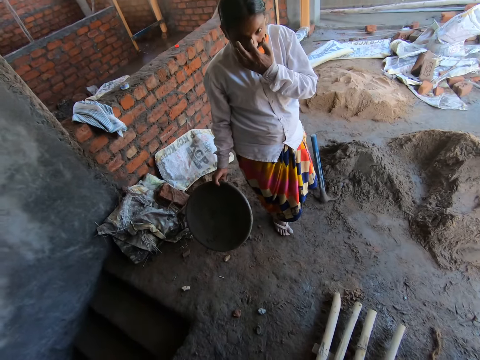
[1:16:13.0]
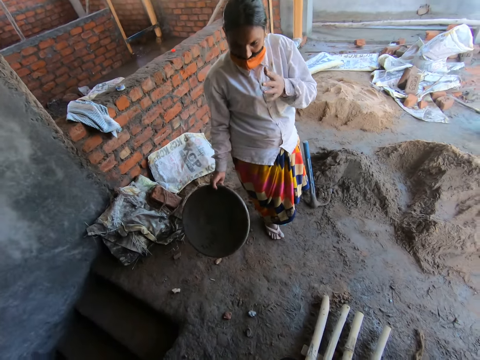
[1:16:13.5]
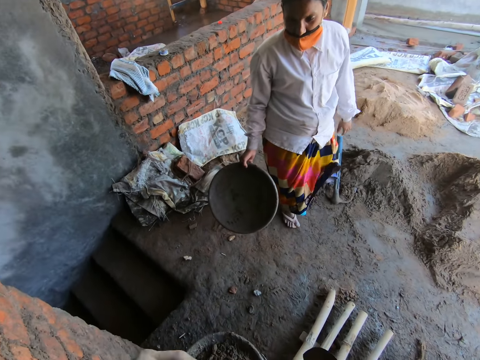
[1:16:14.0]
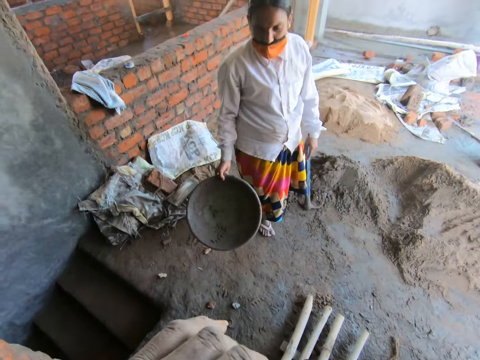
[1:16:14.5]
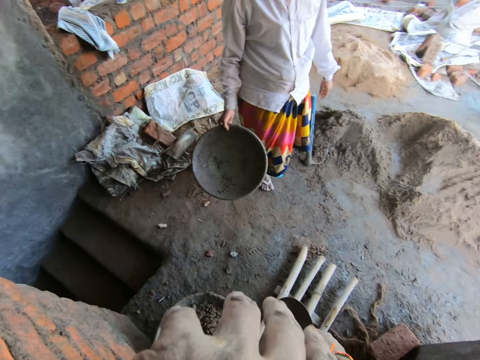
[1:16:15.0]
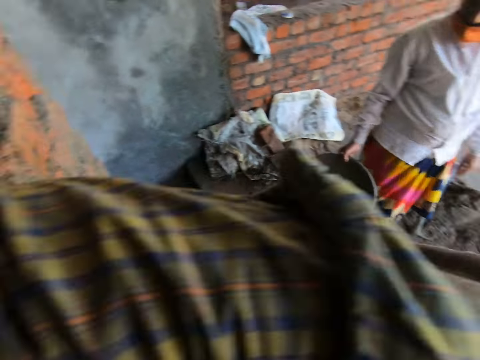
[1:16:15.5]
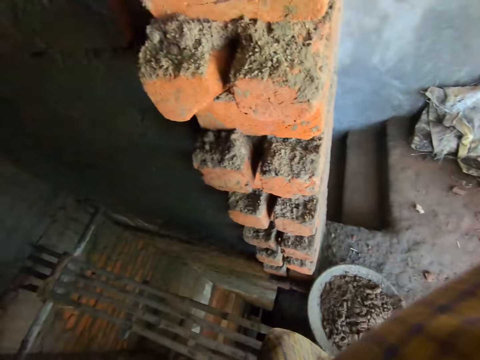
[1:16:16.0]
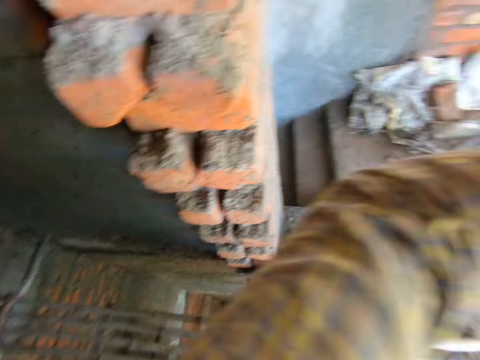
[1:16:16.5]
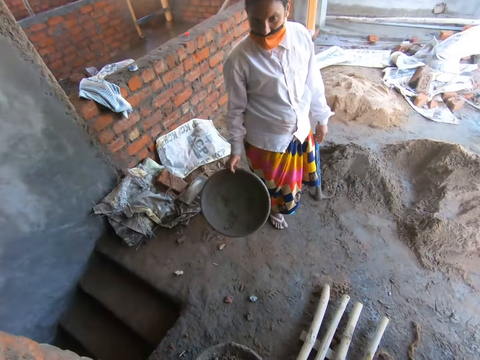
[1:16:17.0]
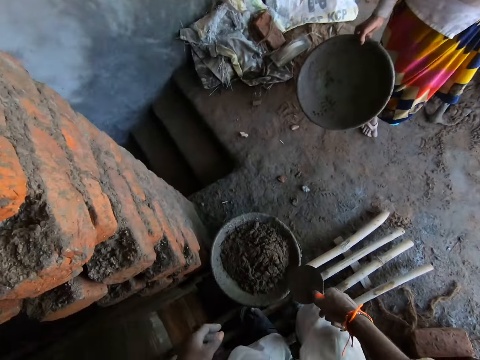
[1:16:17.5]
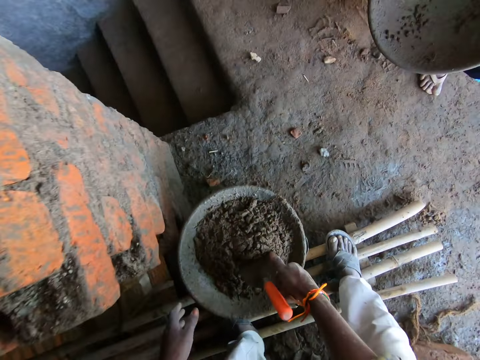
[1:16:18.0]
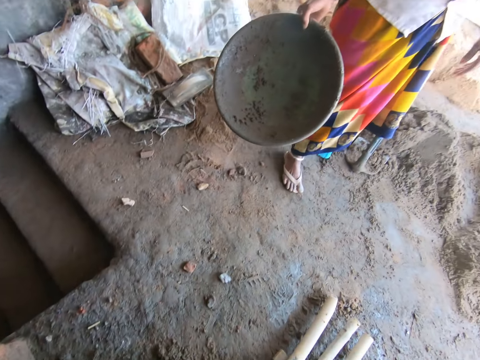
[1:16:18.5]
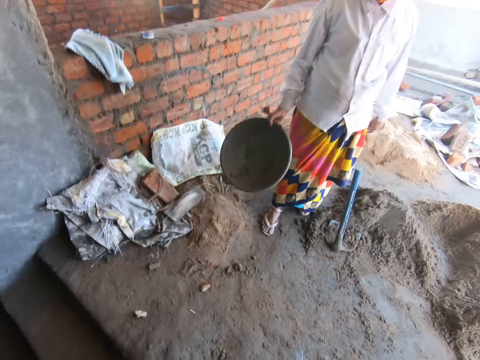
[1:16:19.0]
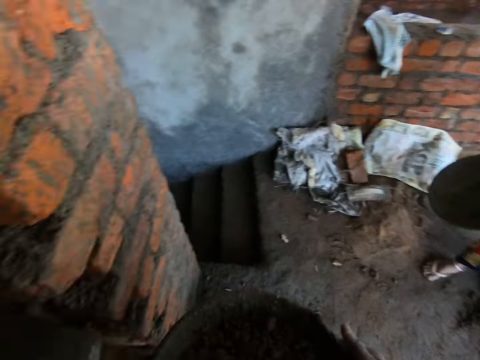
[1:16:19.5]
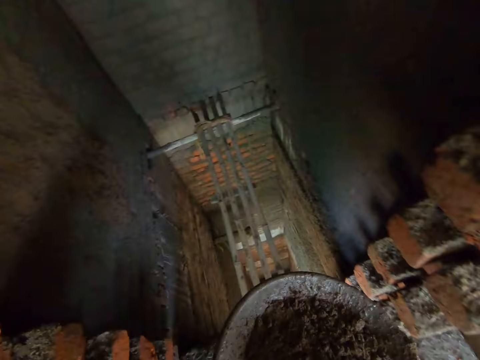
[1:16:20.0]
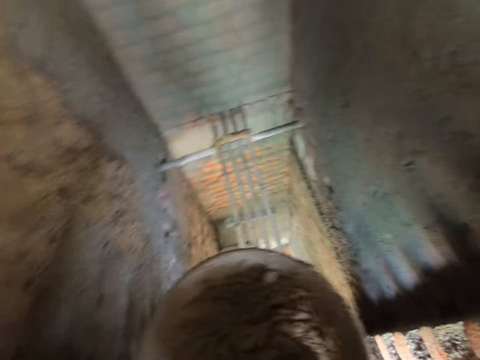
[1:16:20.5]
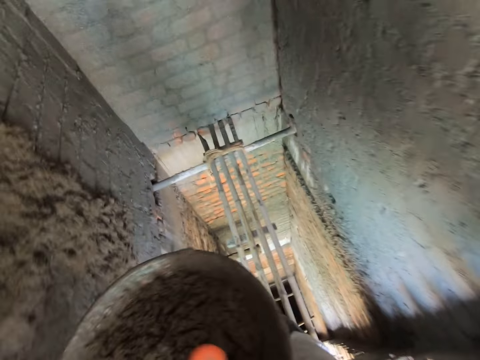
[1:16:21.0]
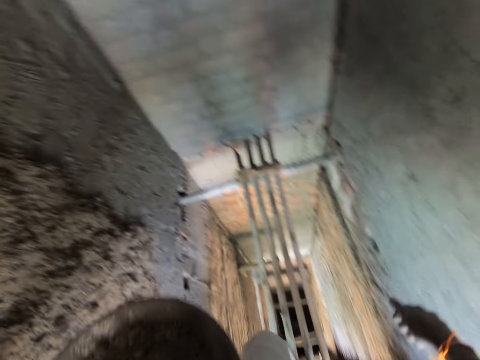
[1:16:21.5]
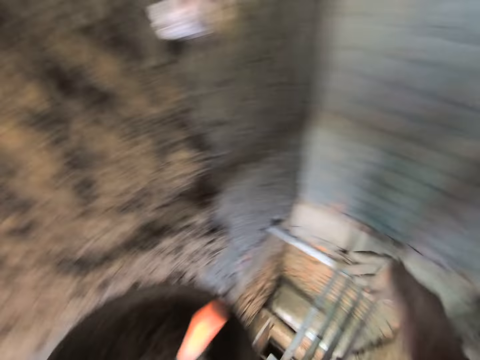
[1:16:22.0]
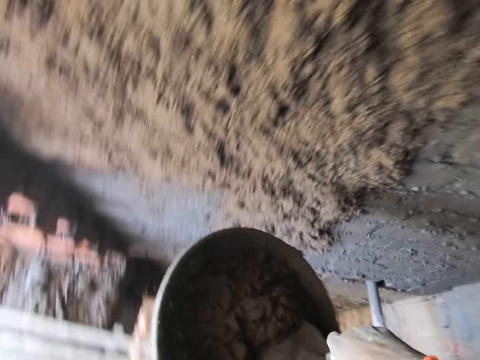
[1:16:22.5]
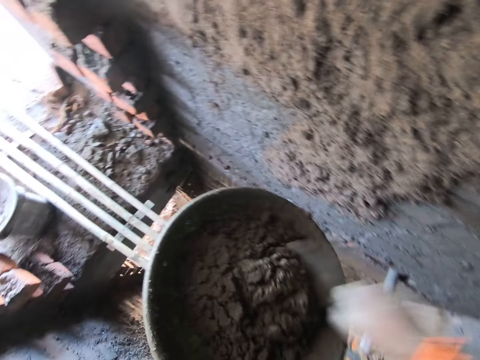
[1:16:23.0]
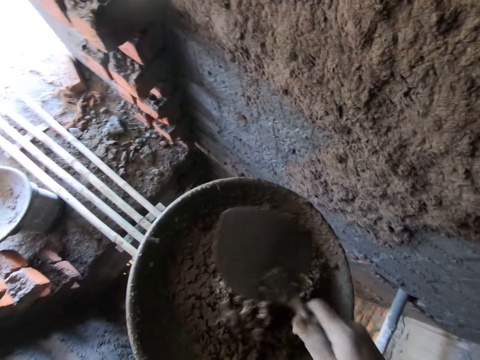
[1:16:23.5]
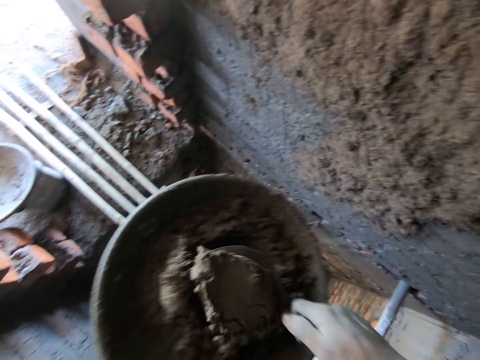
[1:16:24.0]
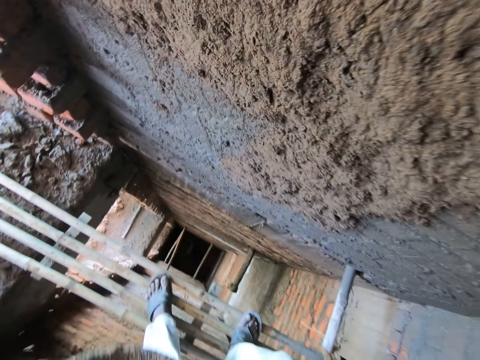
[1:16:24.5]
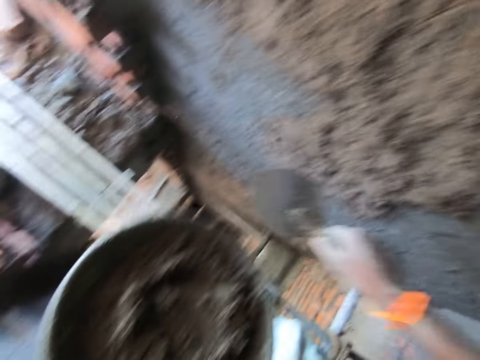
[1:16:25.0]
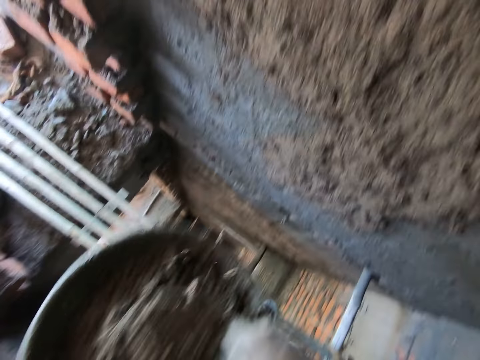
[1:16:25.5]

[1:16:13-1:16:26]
The woman touches her face with her left hand. The camera wearer touches his face with his left arm. He drops the brick trowel on the cement. He puts the trowel in his right hand inside the mortar pan. He picks up the metal basin on the ground. He carries the mortar pan from the ground with his hands. He walks on the bamboo scaffolding. He picks the trowel from the mortar pan with his right hand. He turns the concrete in the mortar pan with the trowel in his right hand. He scoops the concrete from the mortar pan with the trowel in his right hand. He applies the concrete on the wall with the trowel in his right hand. He scoops the concrete from the mortar pan with the trowel in his right hand.

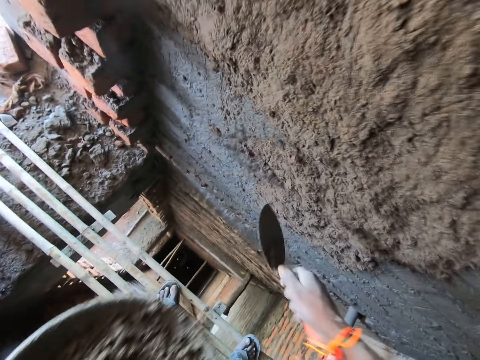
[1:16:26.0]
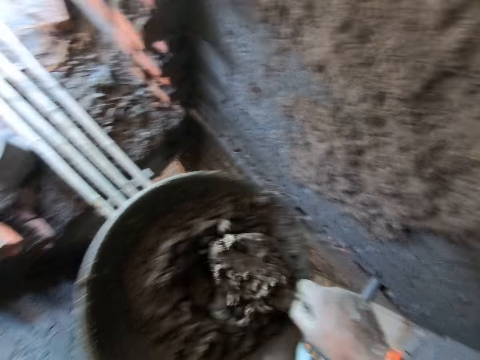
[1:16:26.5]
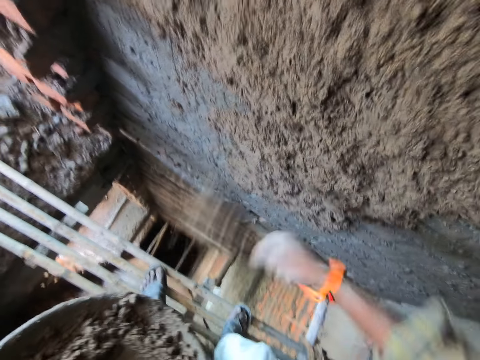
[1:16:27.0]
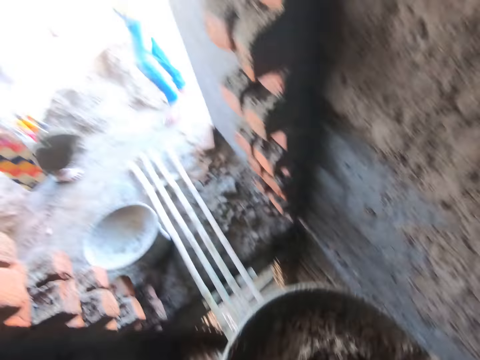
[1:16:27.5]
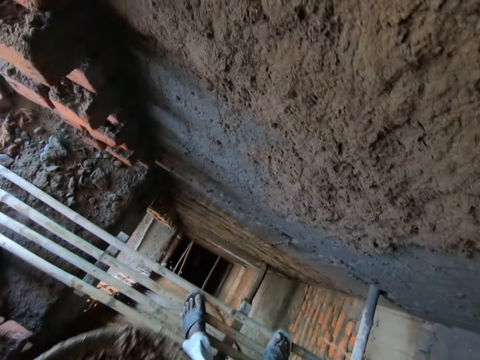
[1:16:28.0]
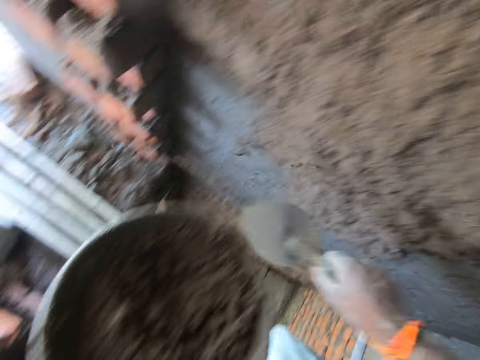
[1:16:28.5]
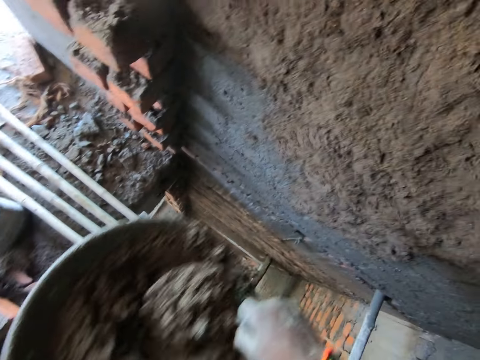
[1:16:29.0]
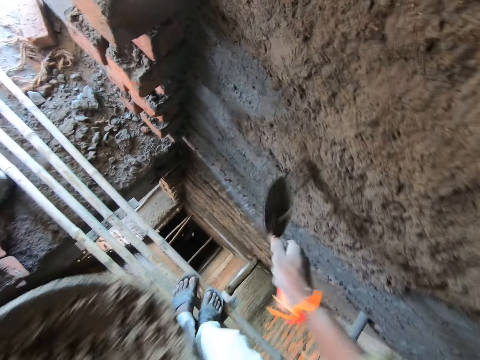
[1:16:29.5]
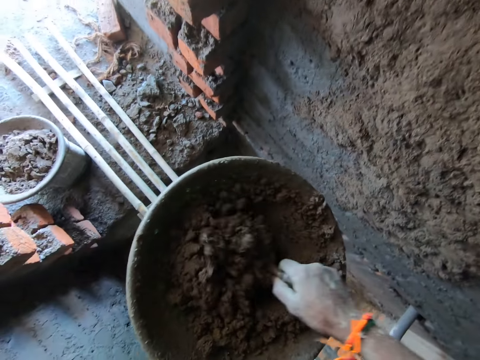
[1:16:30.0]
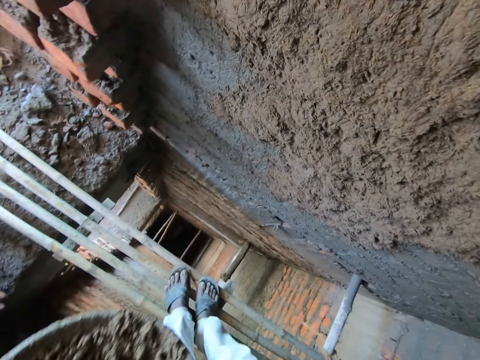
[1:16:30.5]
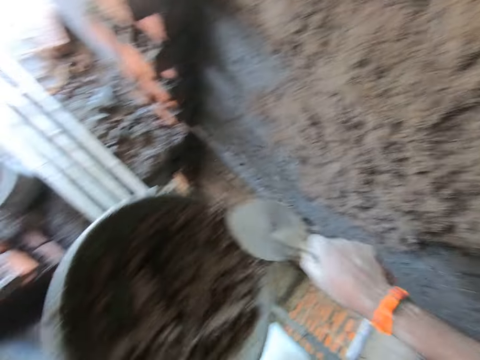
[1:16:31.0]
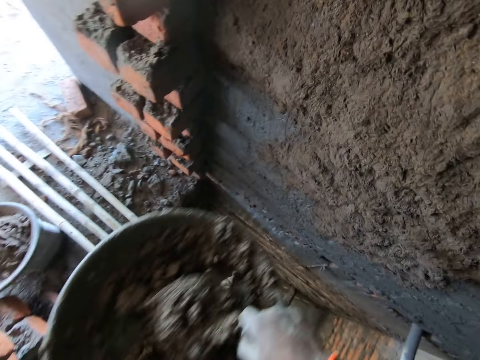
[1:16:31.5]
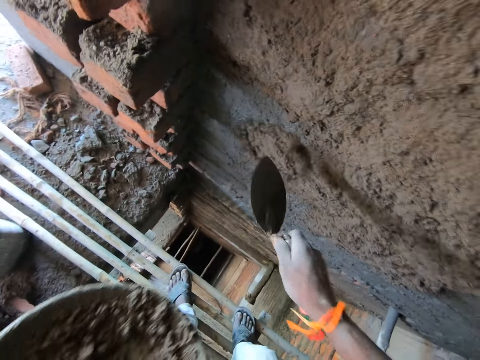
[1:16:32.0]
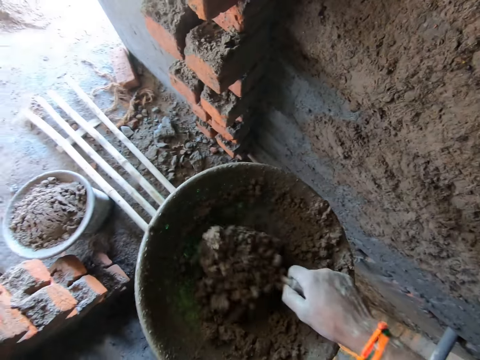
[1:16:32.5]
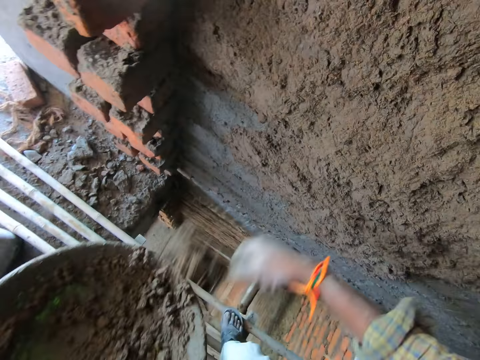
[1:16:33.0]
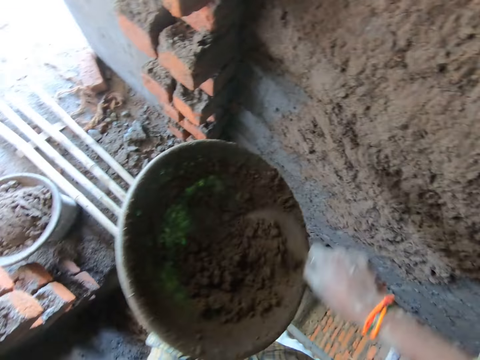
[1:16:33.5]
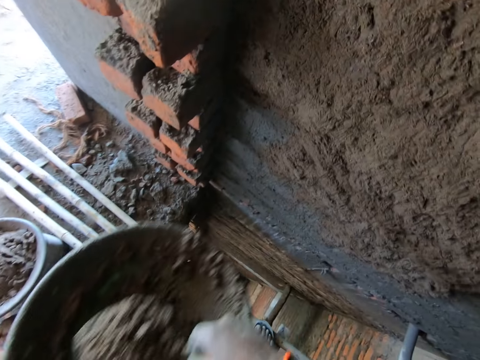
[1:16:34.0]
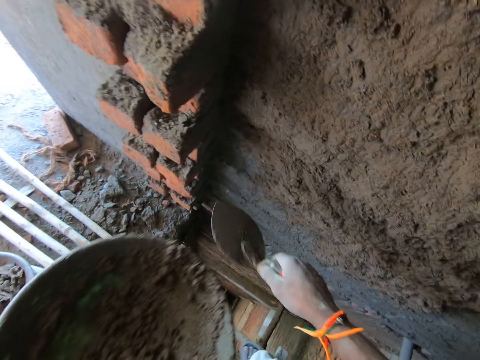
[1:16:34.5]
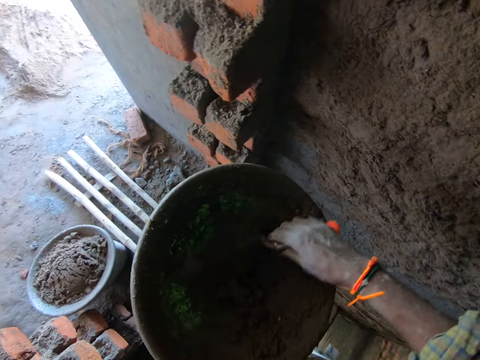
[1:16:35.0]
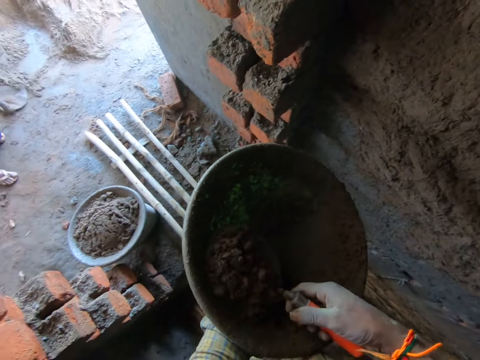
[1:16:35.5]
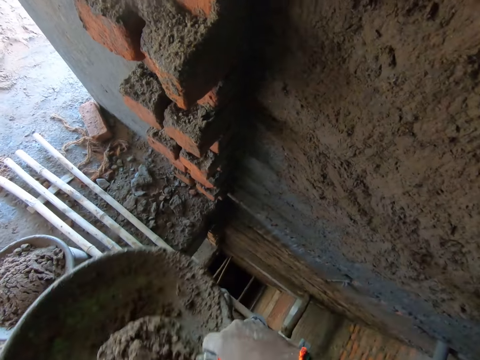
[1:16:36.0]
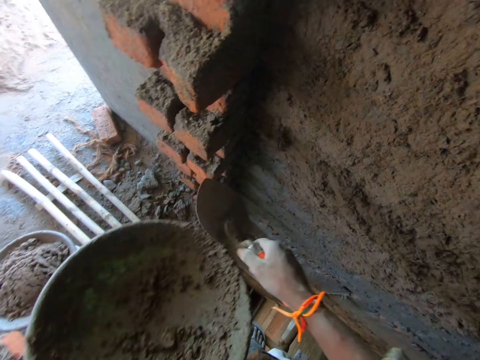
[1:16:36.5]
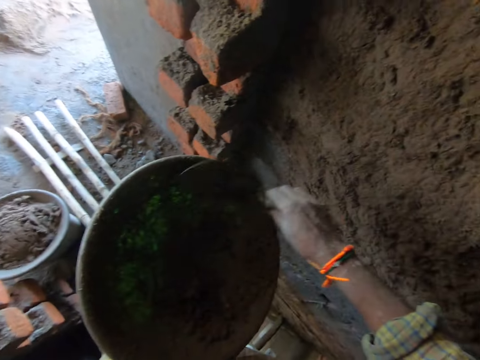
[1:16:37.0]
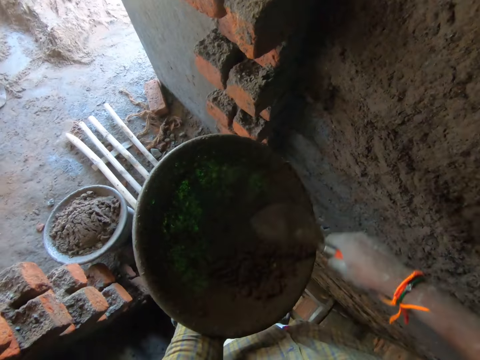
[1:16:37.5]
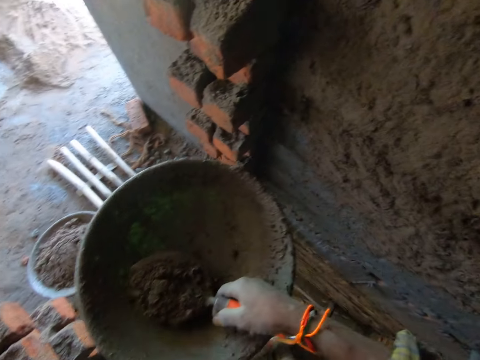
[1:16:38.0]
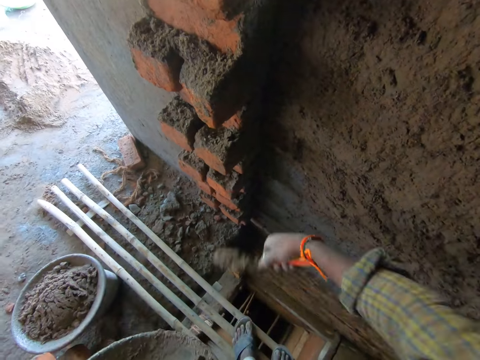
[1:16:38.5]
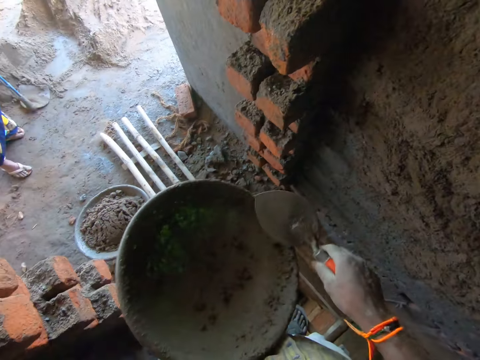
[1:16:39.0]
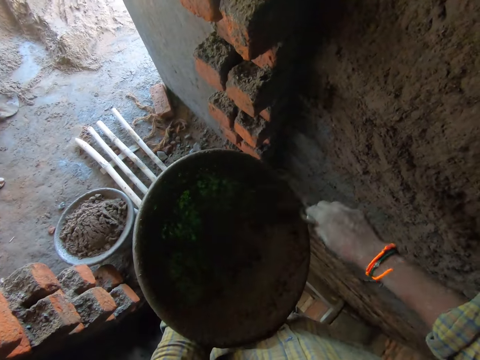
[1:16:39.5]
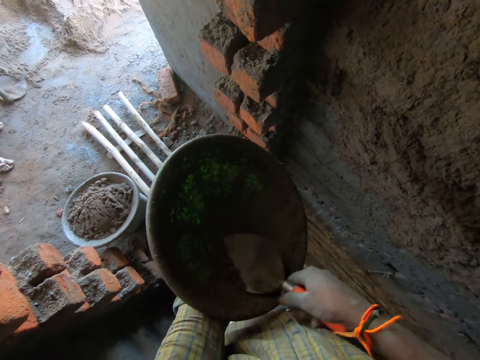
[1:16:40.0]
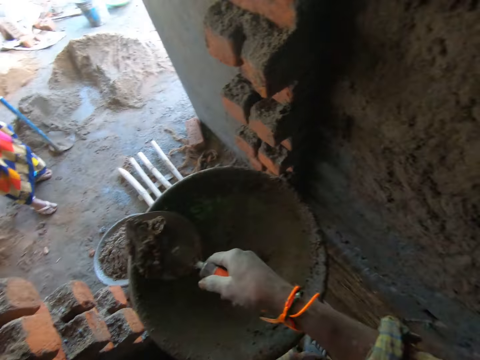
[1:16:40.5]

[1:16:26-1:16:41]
The camera wearer applies the concrete on the wall with the trowel in his right hand. He scoops the concrete from the mortar pan with the trowel in his right hand. The woman speaks to the camera wearer. The camera wearer applies the concrete on the wall with the trowel in his right hand and scoops the concrete from the mortar pan with the trowel in his right hand. He applies the concrete on the wall with the trowel in his right hand and scoops the concrete from the mortar pan with the trowel in his right hand. He applies the concrete on the wall with the trowel in his right hand and scoops the concrete from the mortar pan with the trowel in his right hand. He applies the concrete on the wall with the trowel in his right hand and scoops the concrete from the mortar pan with the trowel in his right hand. He applies the concrete on the wall with the trowel in his right hand and scoops the concrete from the mortar pan with the trowel in his right hand. He applies the concrete on the wall with the trowel in his right hand and scoops the concrete from the mortar pan with the trowel in his right hand. He applies the concrete on the wall with the trowel in his right hand and scoops the concrete from the mortar pan with the trowel in his right hand. He applies the concrete on the wall with the trowel in his right hand and scoops the concrete from the mortar pan with the trowel in his right hand. He applies the concrete on the wall with the trowel in his right hand and scoops the concrete from the mortar pan with the trowel in his right hand.
